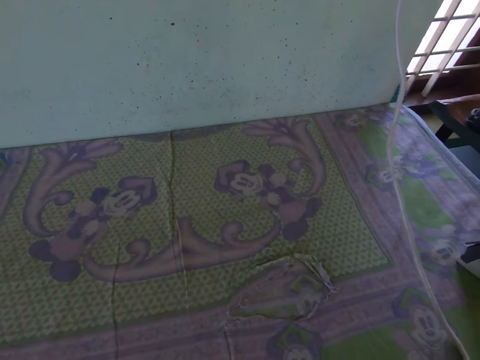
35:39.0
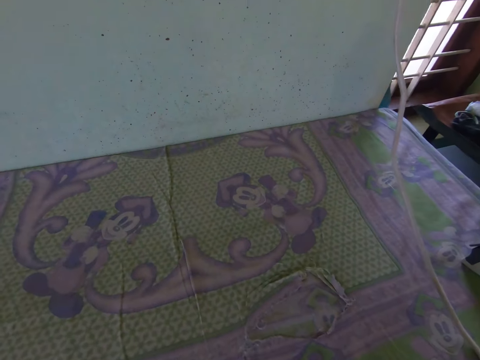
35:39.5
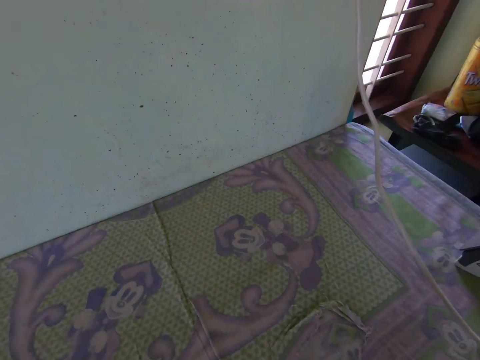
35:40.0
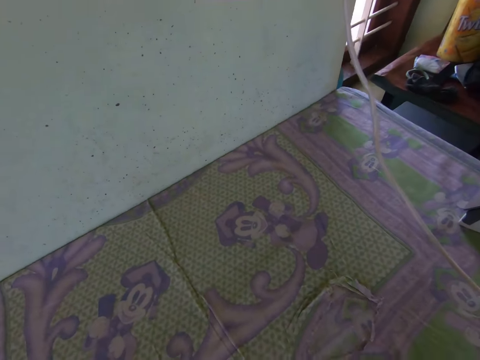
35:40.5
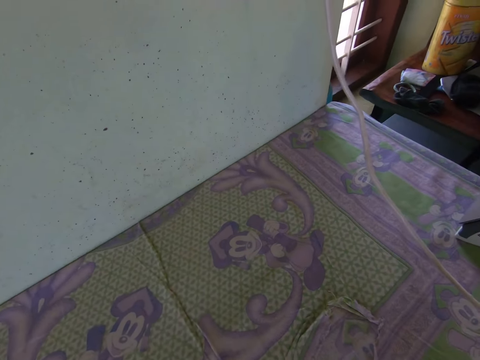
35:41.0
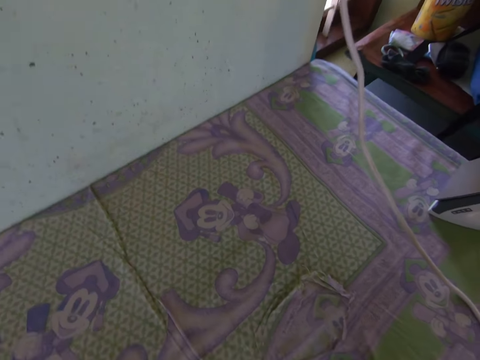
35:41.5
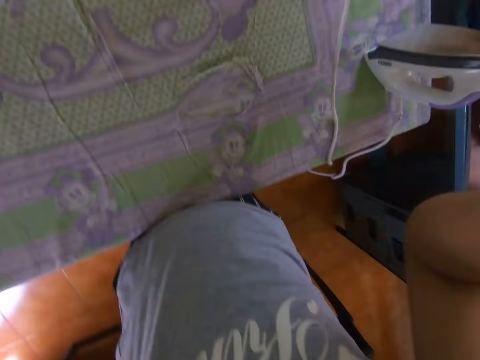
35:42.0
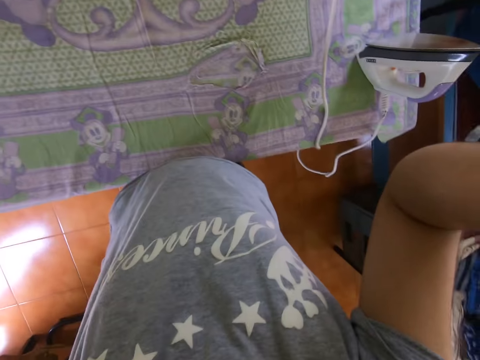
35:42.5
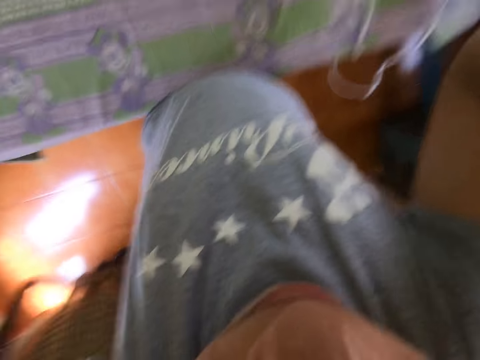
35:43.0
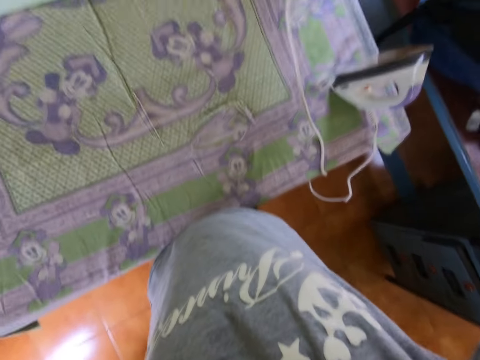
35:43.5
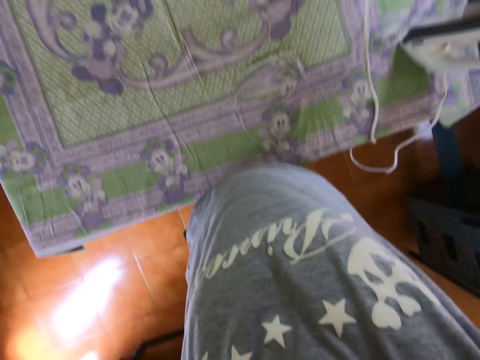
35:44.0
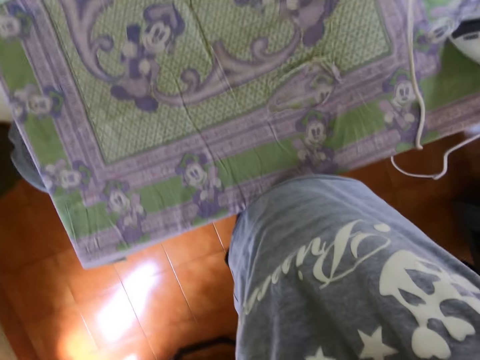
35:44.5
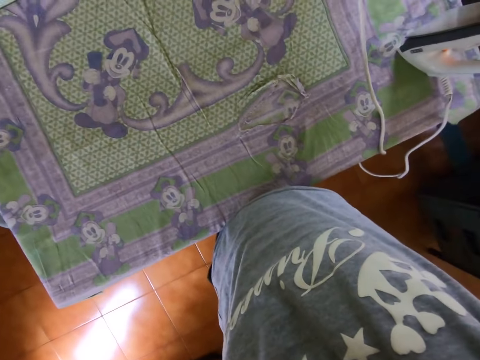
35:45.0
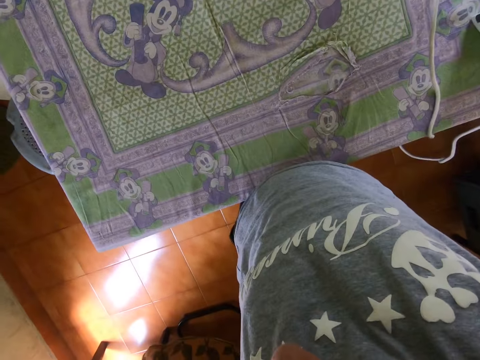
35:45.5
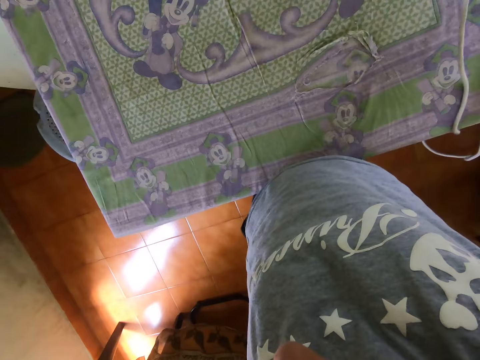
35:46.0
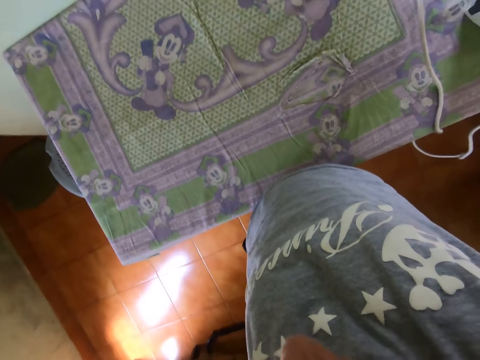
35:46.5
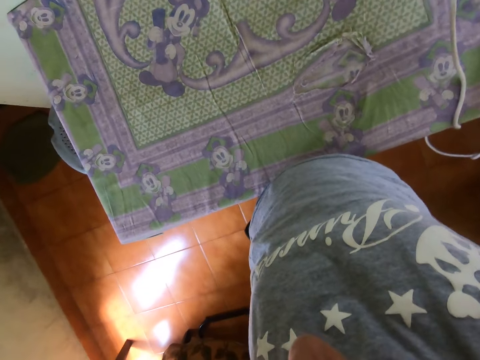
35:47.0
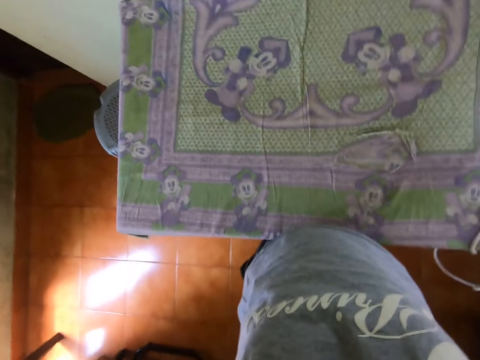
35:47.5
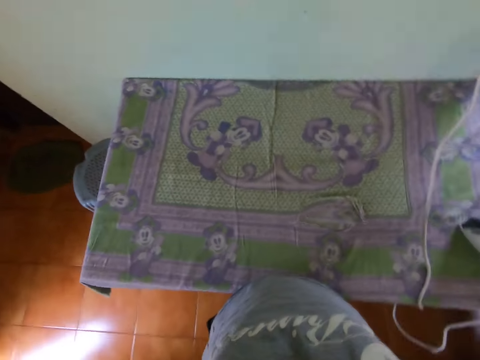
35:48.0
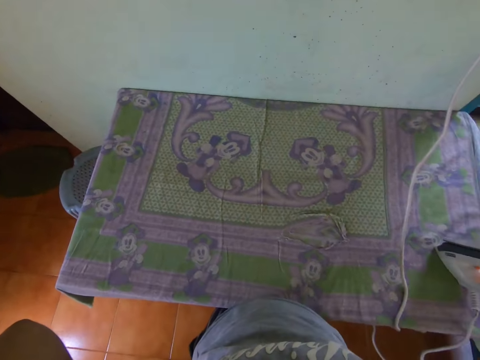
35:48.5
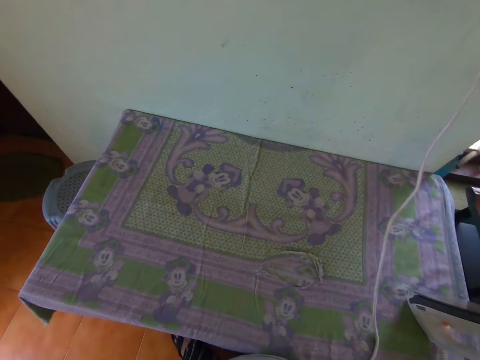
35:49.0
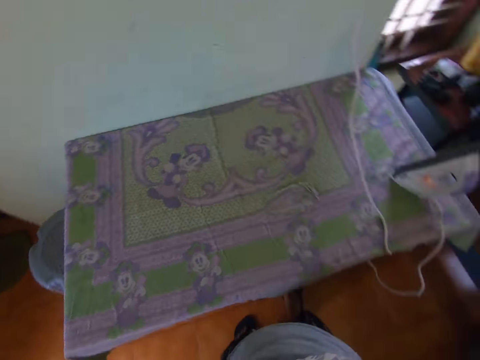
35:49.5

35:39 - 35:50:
The camera wearer stares at the ironing table. They touch the body.

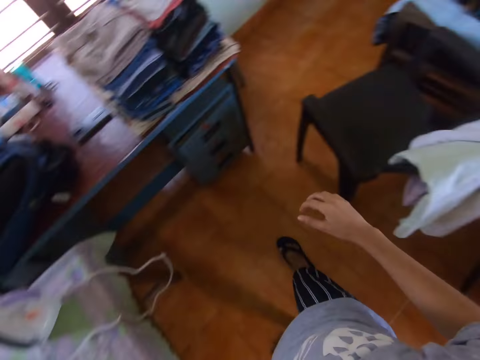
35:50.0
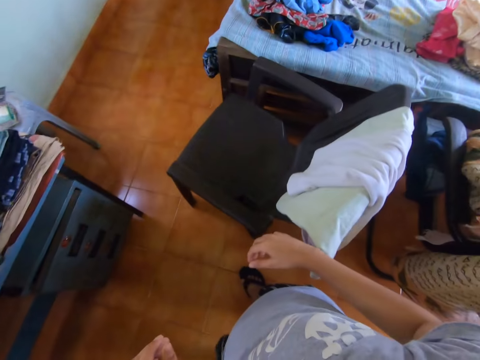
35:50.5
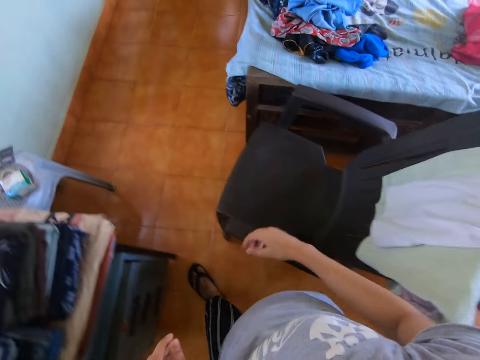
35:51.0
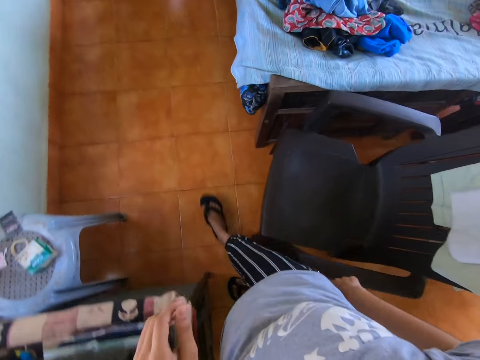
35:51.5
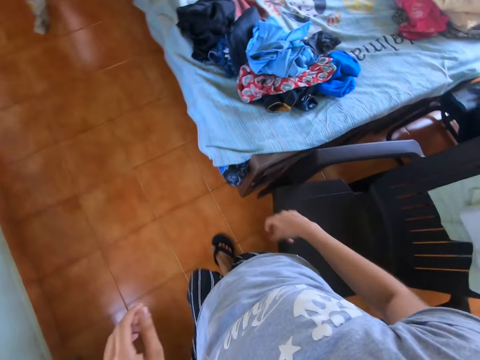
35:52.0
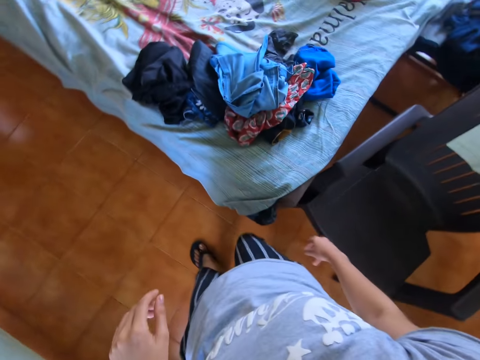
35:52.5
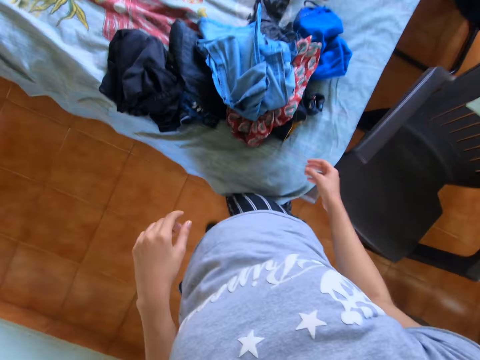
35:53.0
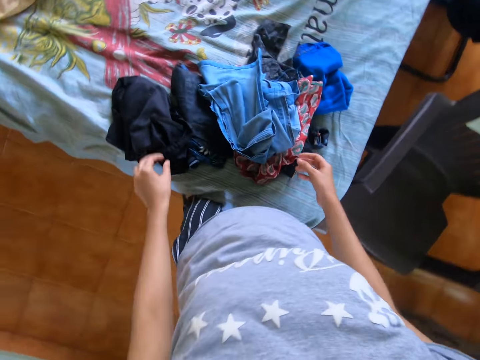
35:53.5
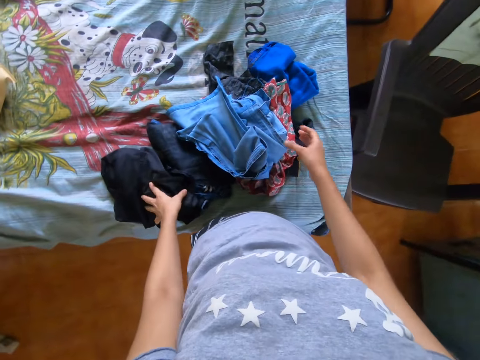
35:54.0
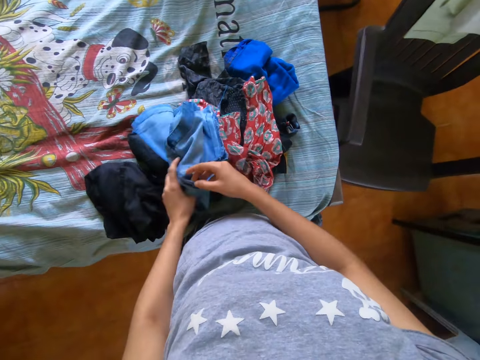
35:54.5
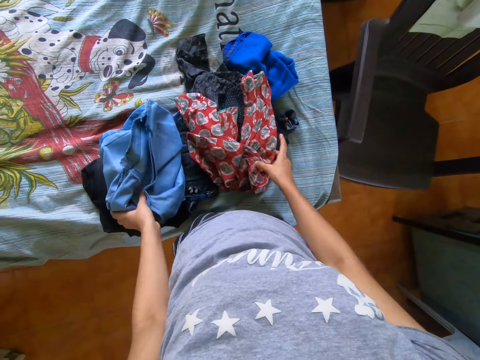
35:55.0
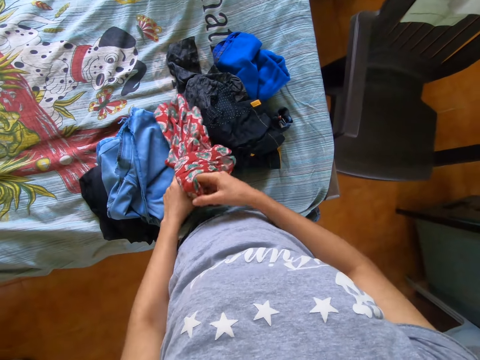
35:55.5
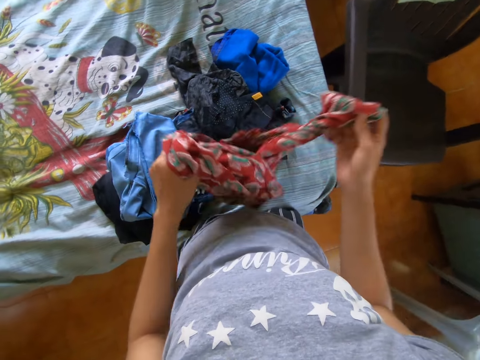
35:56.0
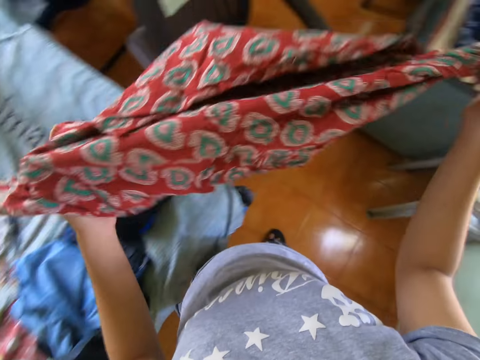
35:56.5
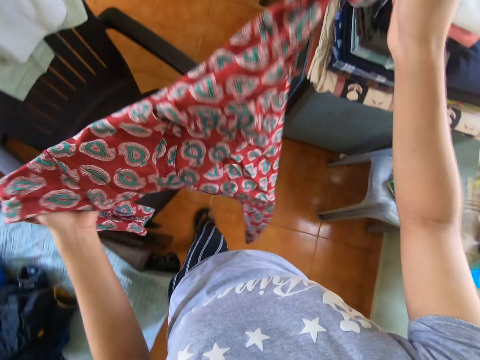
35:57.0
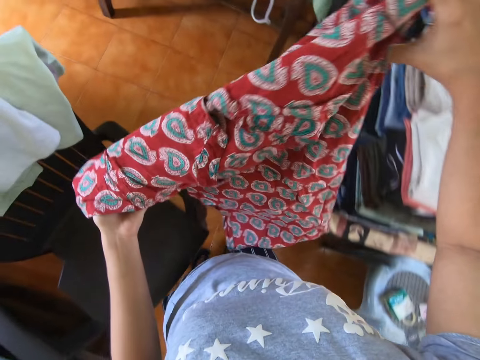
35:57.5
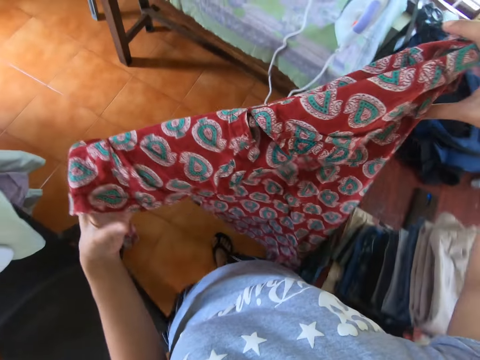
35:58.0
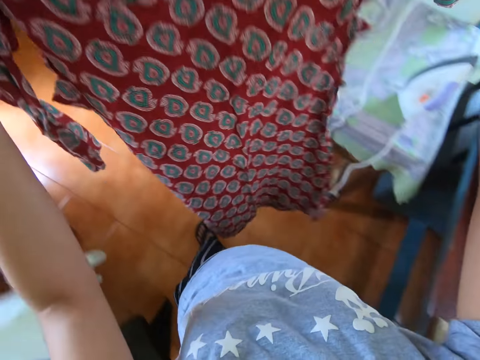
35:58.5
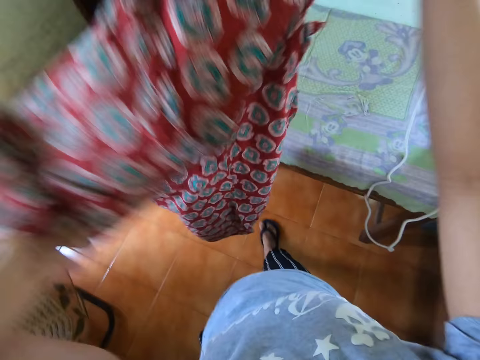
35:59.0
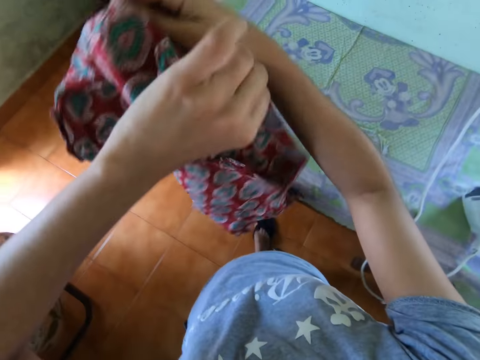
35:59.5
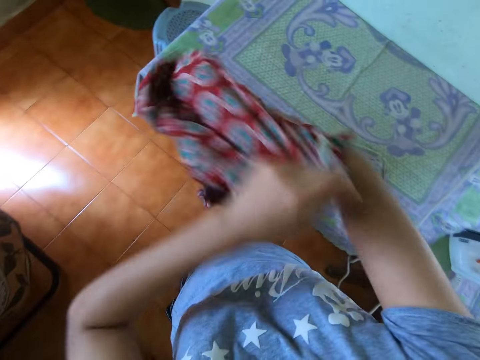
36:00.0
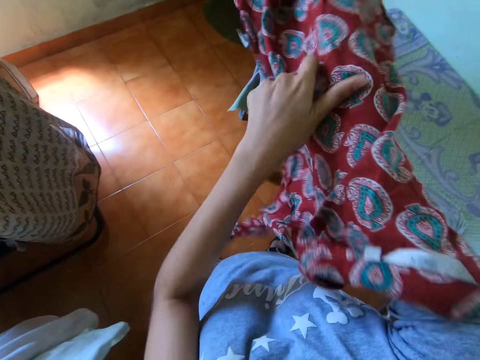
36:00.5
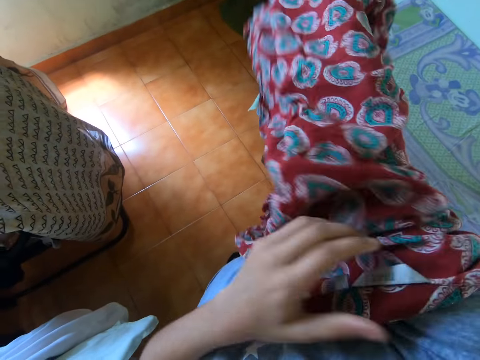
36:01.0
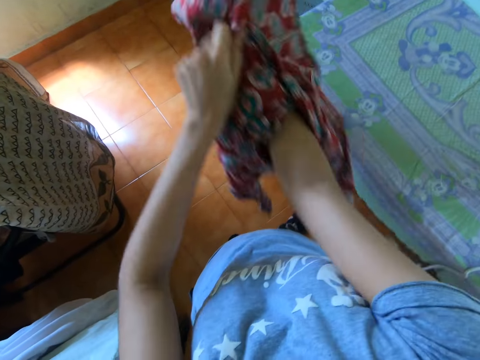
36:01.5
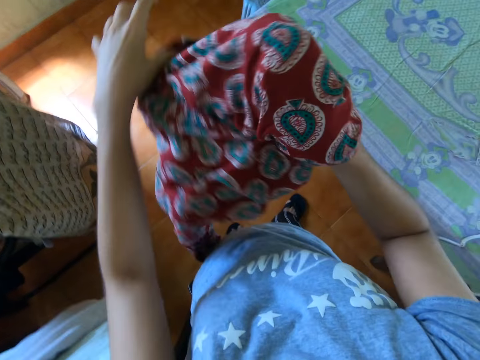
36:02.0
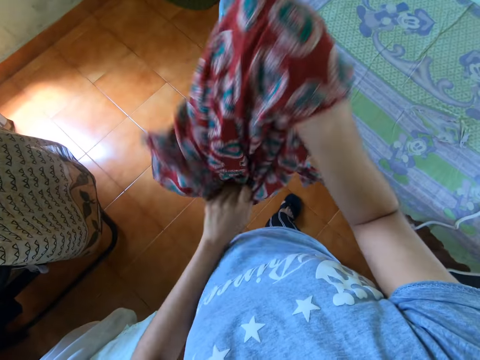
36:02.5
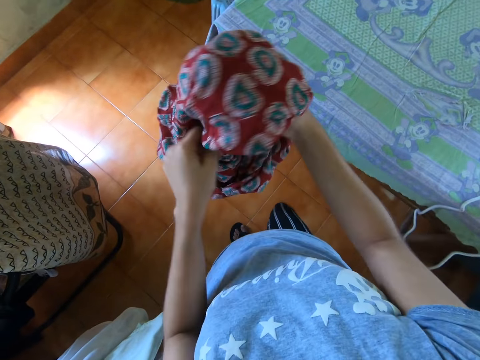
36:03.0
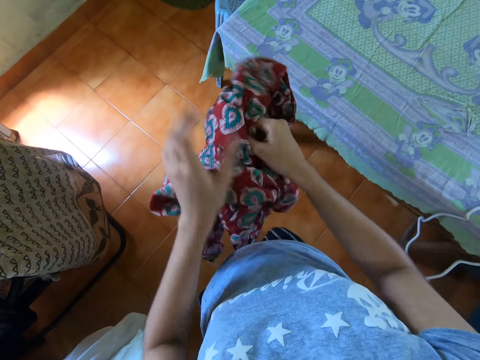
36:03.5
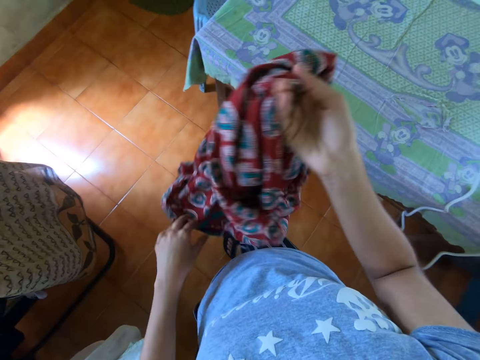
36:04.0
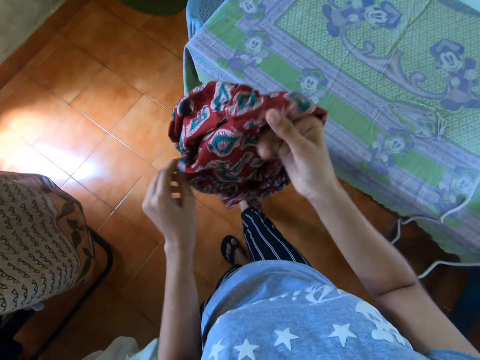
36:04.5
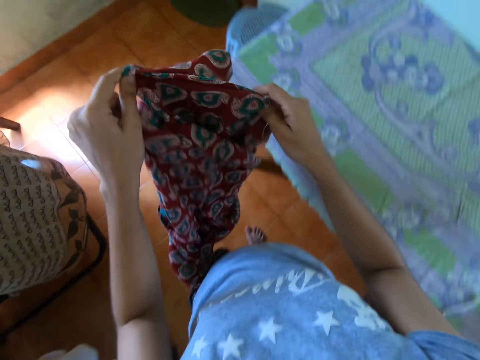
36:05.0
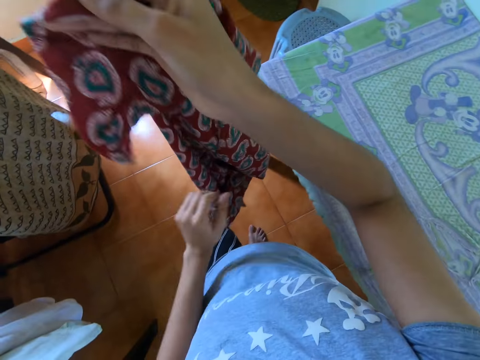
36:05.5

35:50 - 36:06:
The camera wearer walks in the room. She searches through the clothes on the table with both hands. She picks a shirt from the table with her right hand. She holds the shirt with both her hands. She spreads out the shirt in her hands. She walks in the room. She turns the shirt inside out with both hands.
